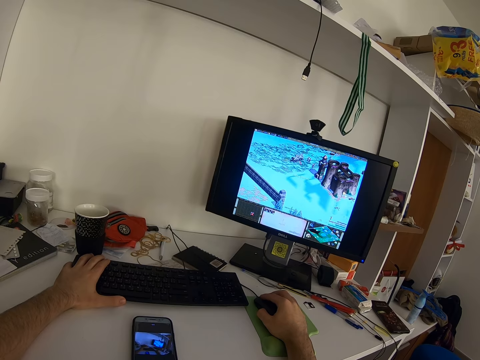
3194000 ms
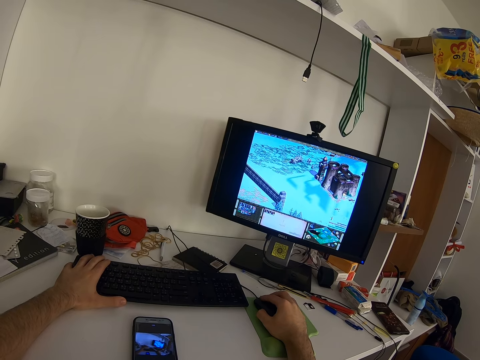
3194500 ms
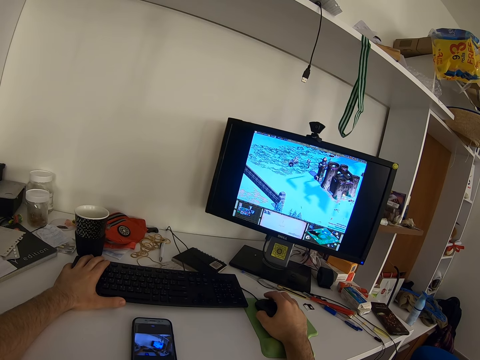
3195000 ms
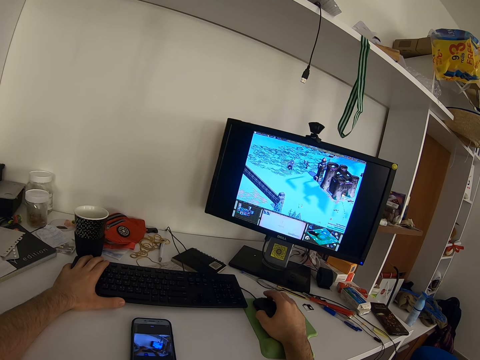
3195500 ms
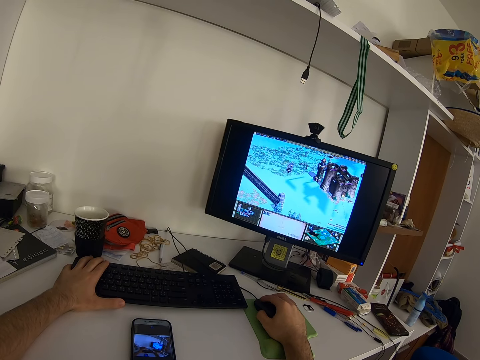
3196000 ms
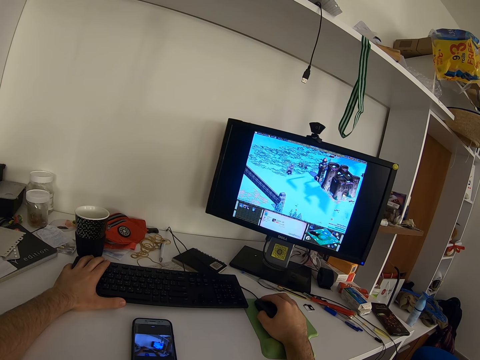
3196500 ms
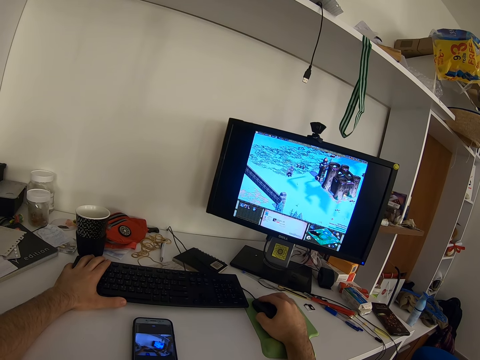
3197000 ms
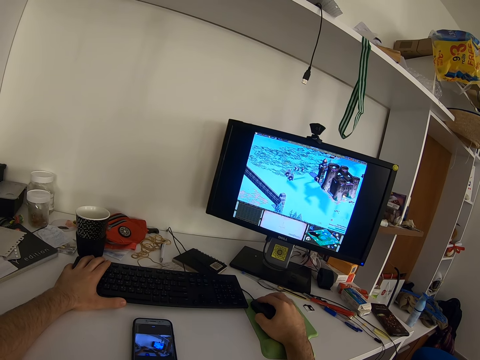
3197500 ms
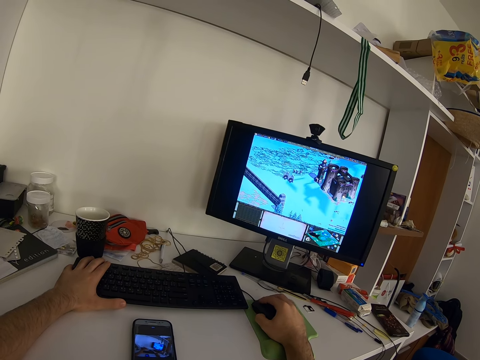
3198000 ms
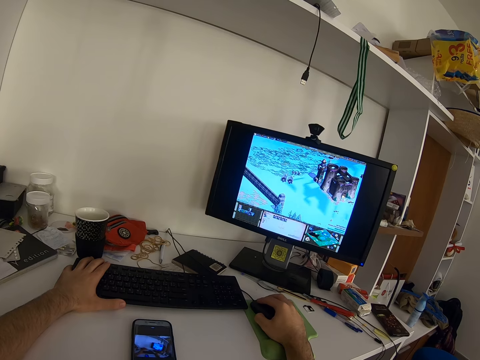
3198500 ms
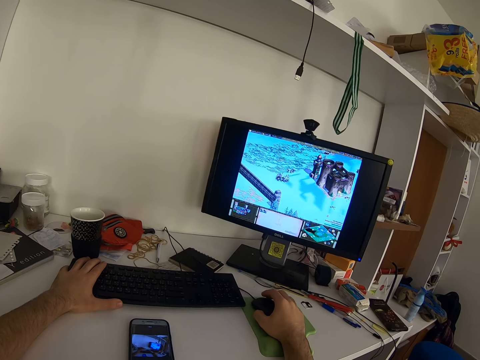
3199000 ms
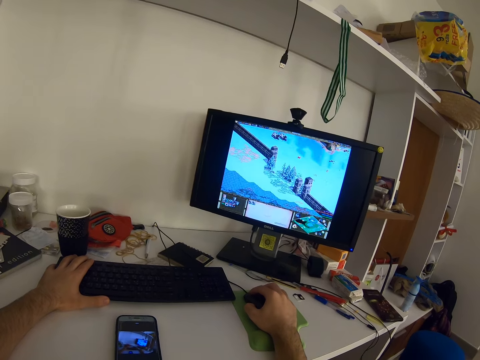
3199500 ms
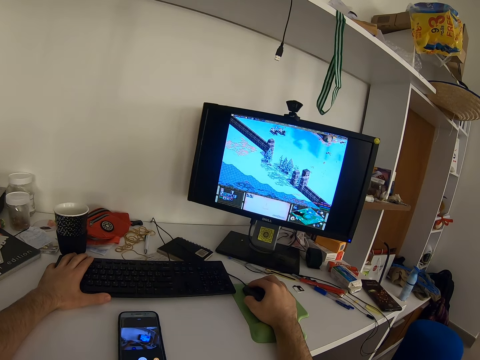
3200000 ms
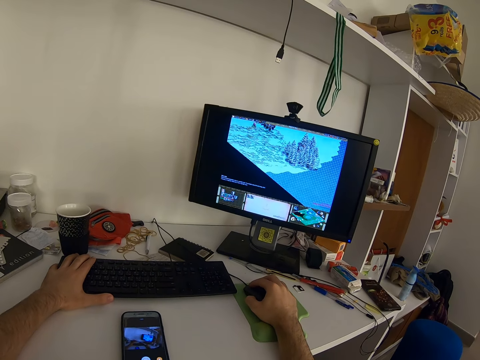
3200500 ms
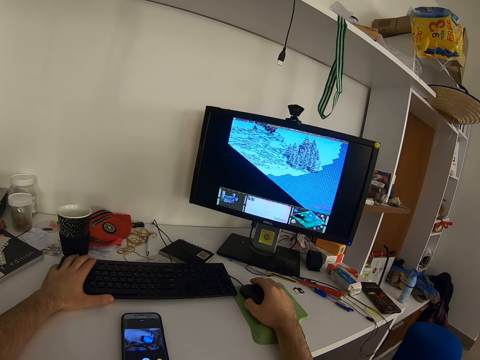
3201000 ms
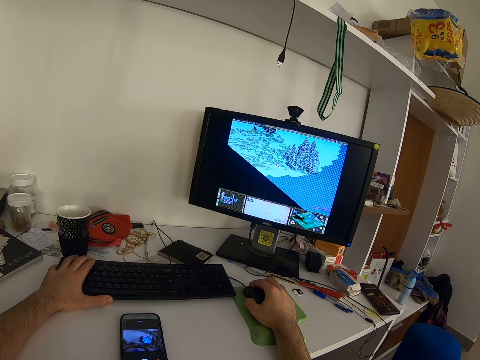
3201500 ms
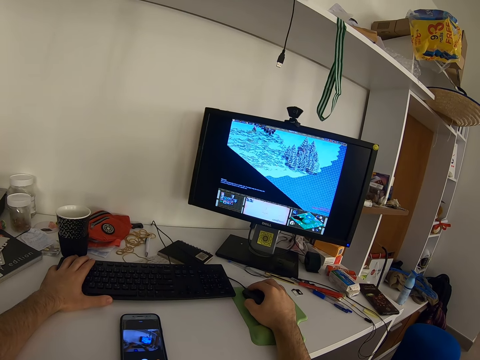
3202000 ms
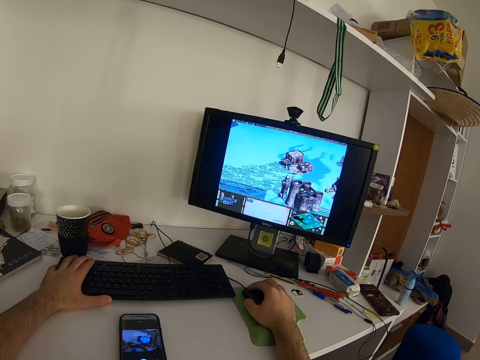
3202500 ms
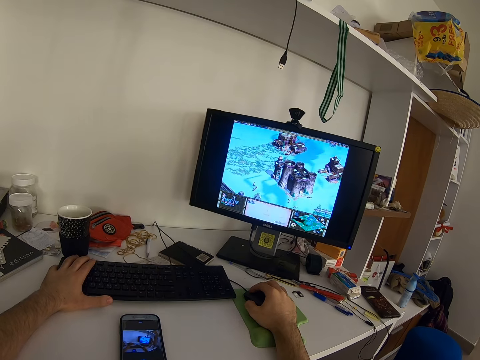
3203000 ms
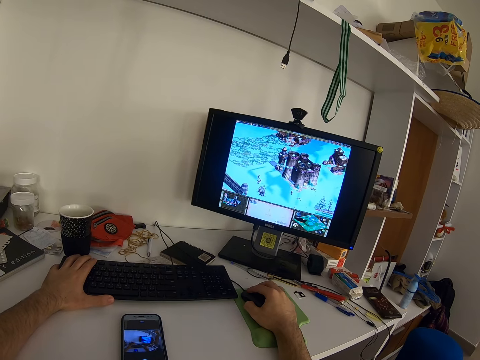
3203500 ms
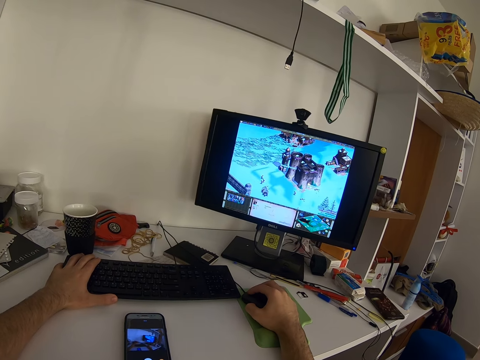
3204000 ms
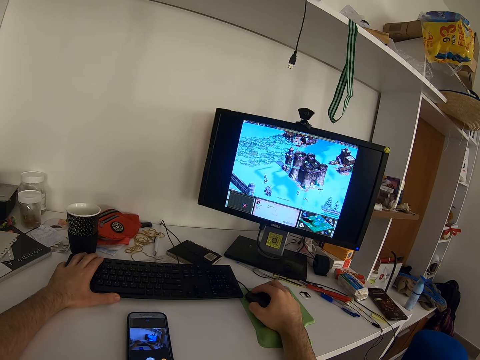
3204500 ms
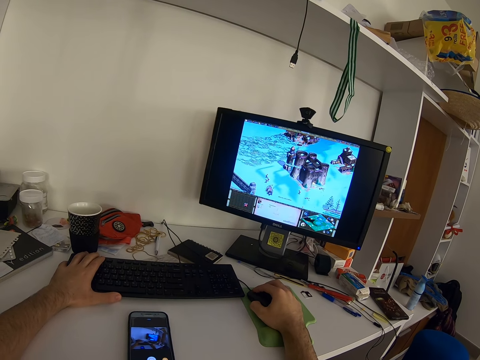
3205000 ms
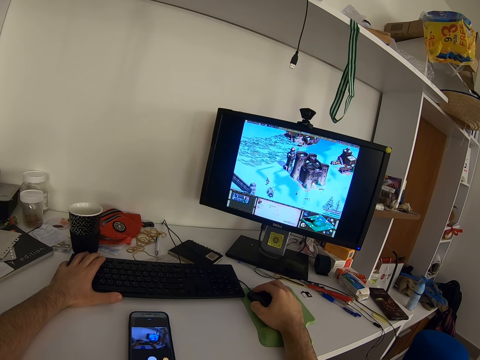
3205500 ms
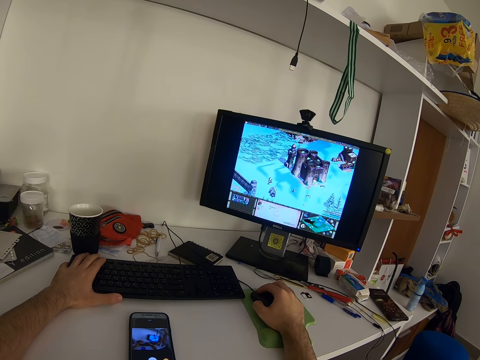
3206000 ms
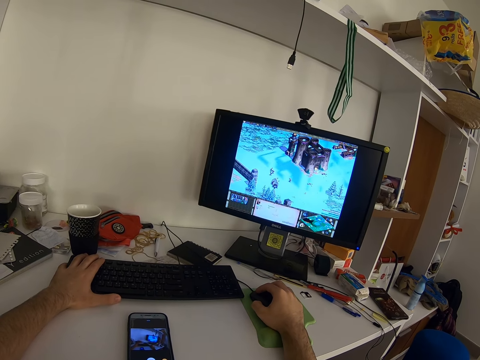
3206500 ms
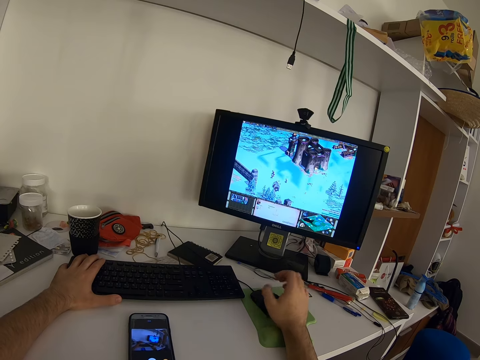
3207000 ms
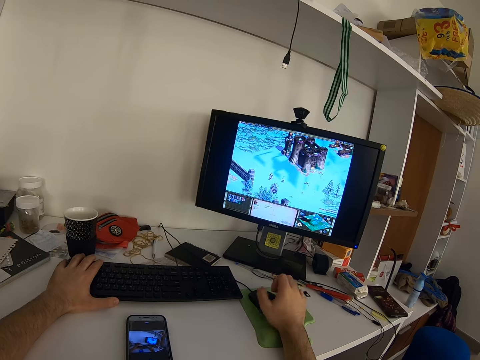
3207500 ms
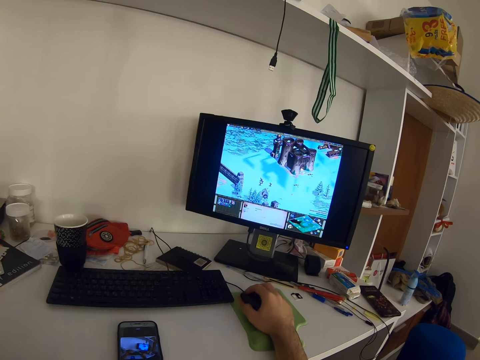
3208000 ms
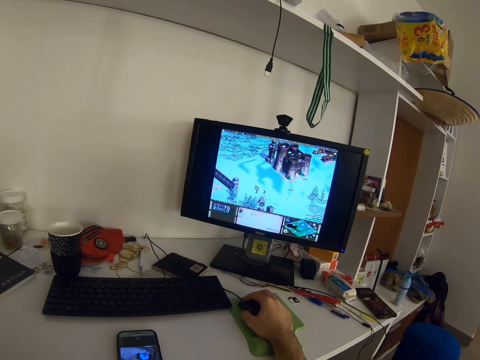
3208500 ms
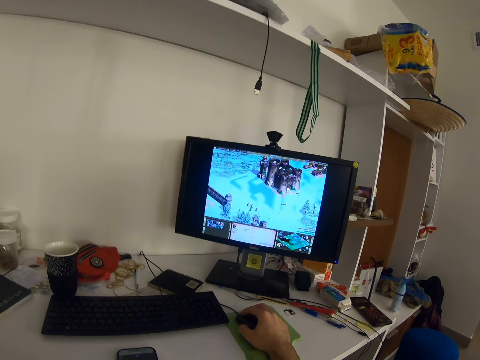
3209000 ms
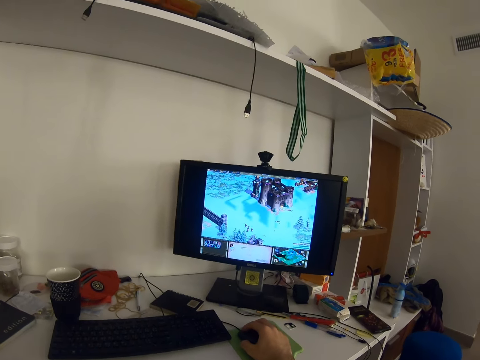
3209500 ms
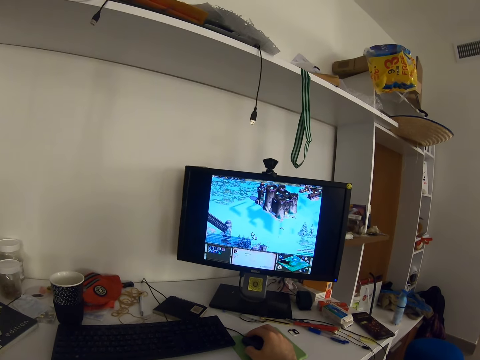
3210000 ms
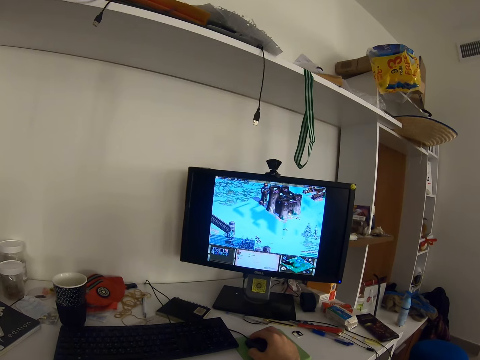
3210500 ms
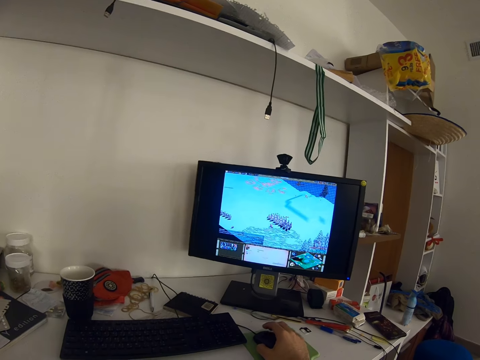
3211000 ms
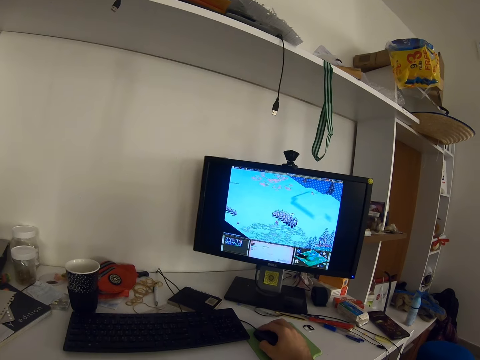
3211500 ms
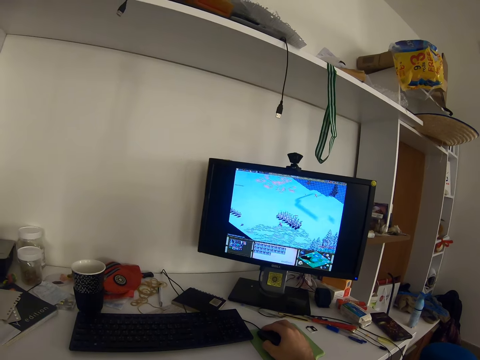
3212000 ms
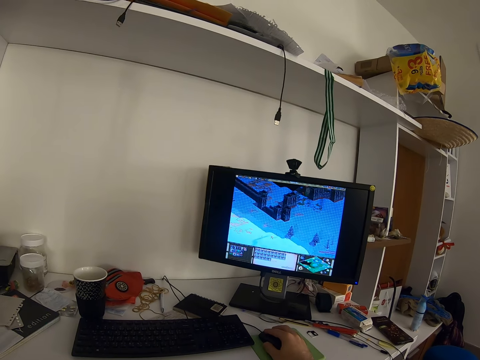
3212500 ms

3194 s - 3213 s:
The camera wearer presses the keyboard repeatedly. He bends his right fingers. He removes the hand from the mouse and rubs the fingers. He touches his face with his left hand. He holds the mouse. He removes the hand from the keyboard. He operates the computer. He clicks the mouse.

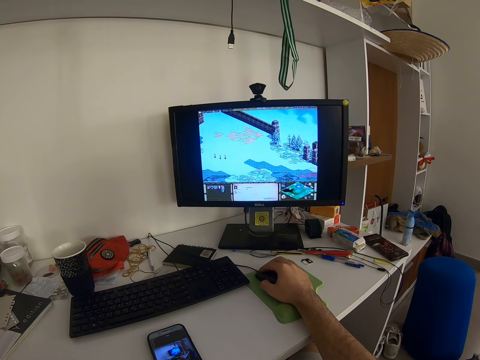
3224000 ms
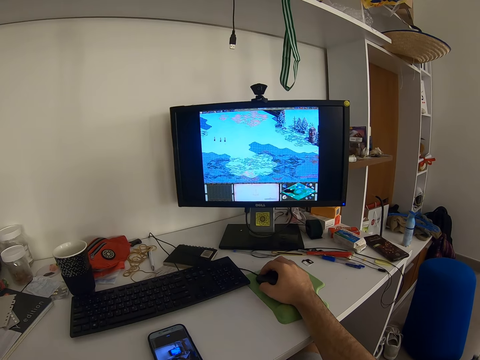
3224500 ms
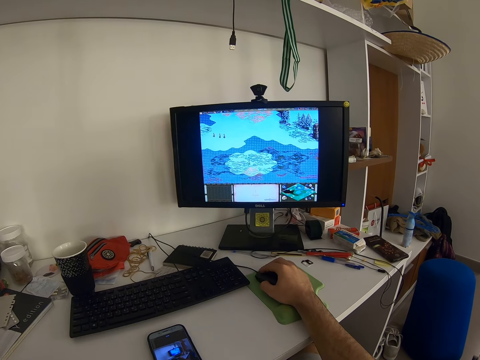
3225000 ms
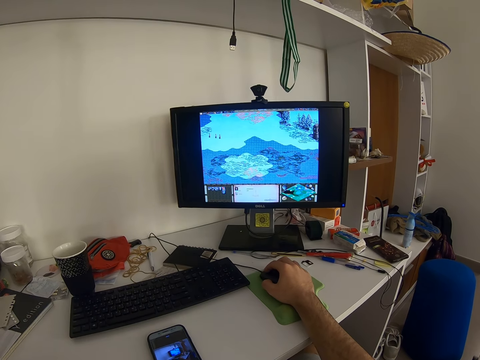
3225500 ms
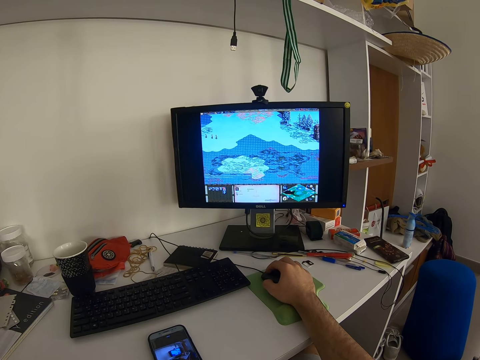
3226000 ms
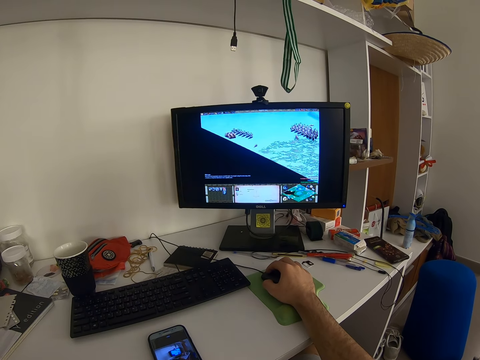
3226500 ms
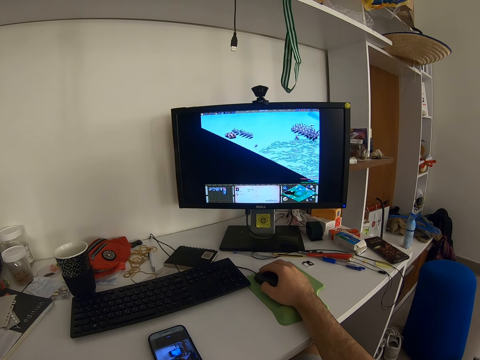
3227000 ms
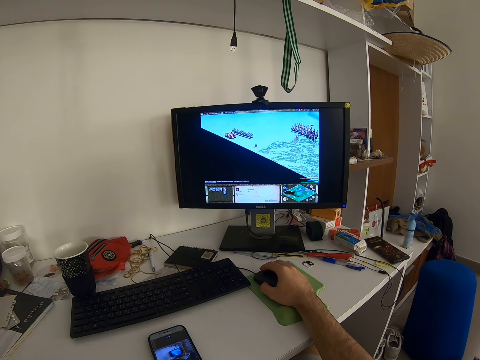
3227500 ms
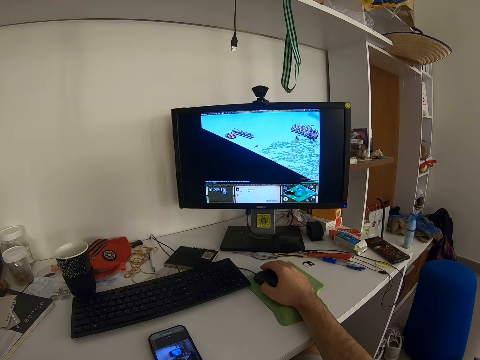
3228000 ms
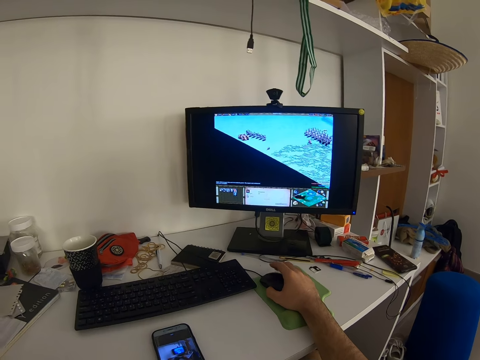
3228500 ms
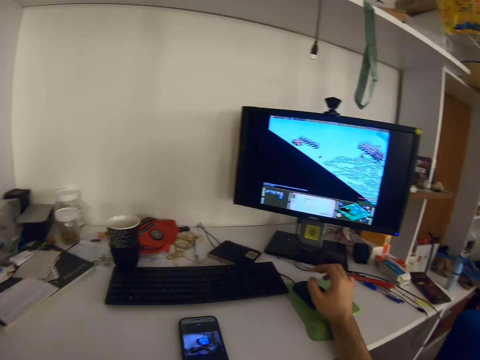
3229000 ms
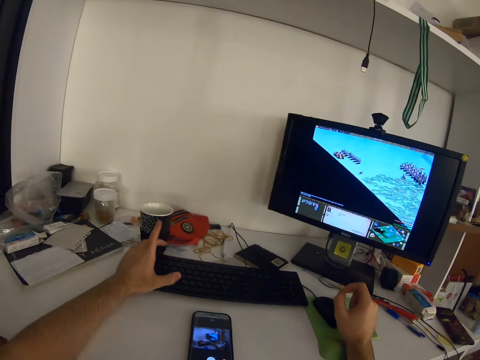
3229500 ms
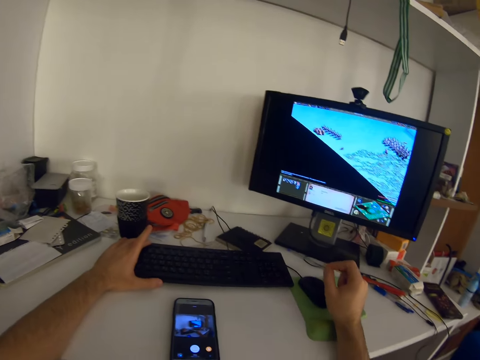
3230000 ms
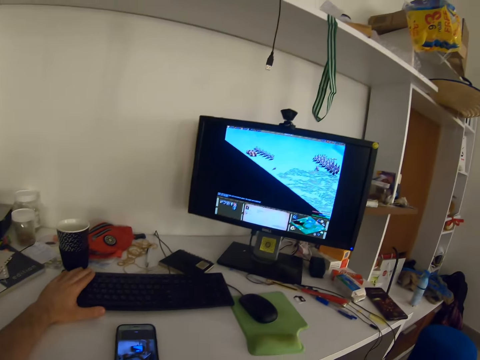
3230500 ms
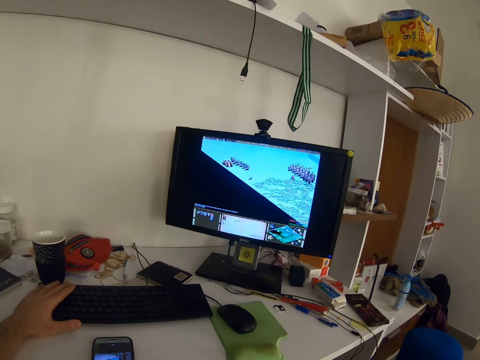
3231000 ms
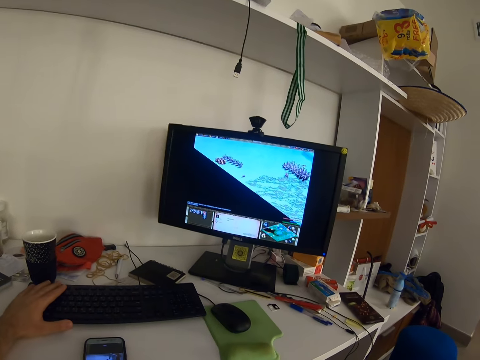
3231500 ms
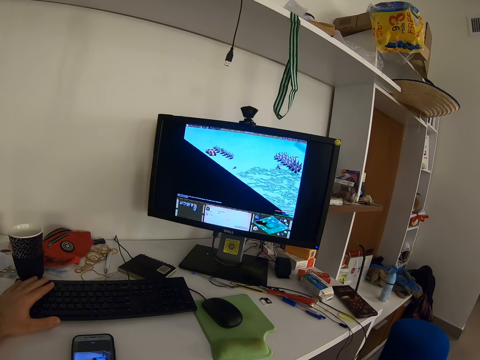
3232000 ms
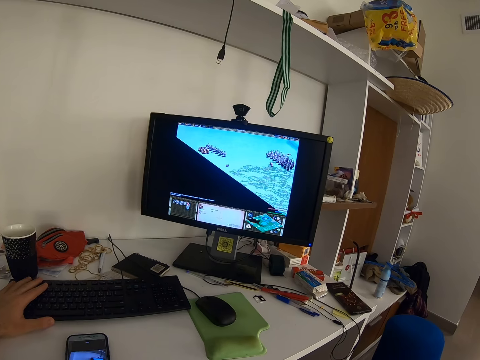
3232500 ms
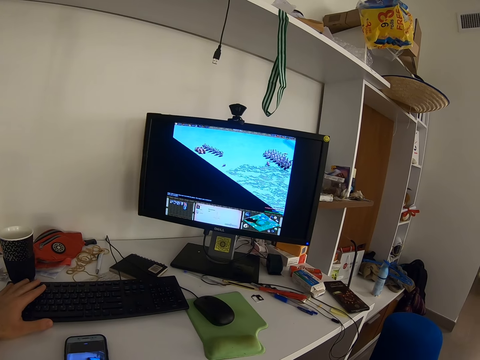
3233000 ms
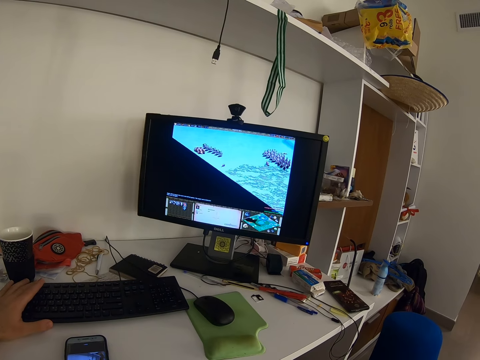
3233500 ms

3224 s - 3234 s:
The camera wearer removes the hand from the mouse. He folds his right palm. He places his left hand on the keyboard. He moves the left hand. He holds the keyboard. He moves the hand towards the face. He lifts his right hand. He lifts the left fingers. He presses the keyboard. He lifts the fingers.
